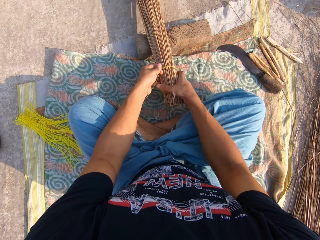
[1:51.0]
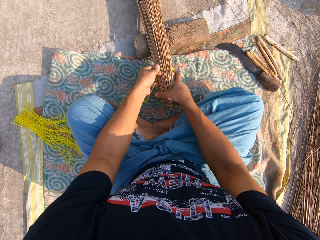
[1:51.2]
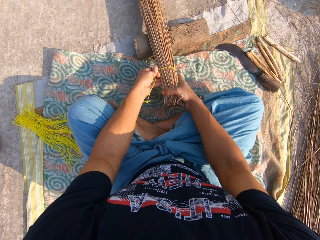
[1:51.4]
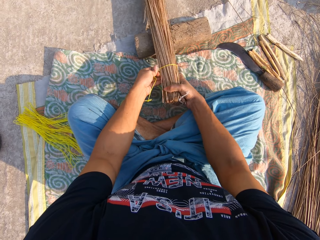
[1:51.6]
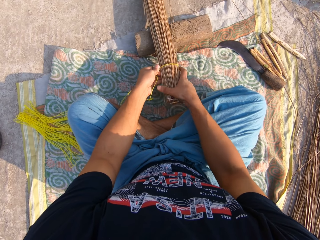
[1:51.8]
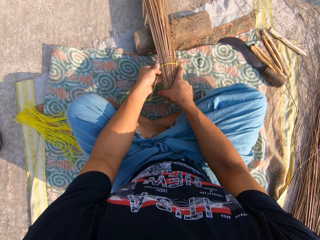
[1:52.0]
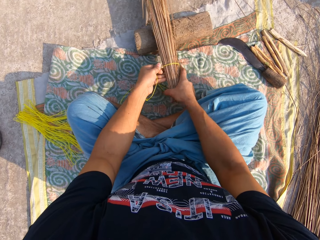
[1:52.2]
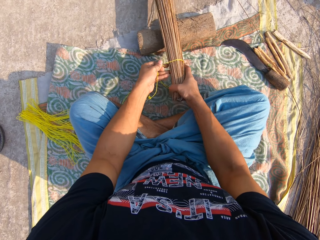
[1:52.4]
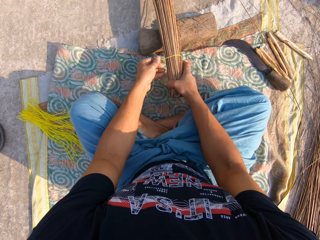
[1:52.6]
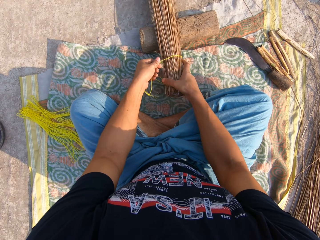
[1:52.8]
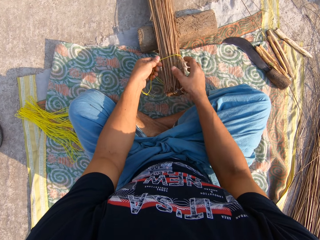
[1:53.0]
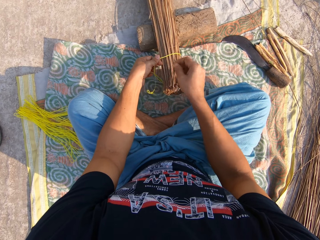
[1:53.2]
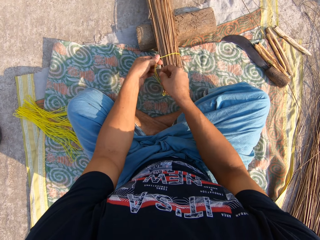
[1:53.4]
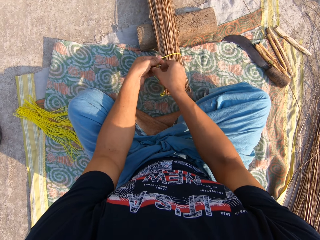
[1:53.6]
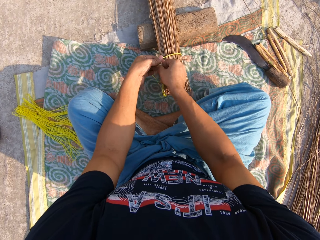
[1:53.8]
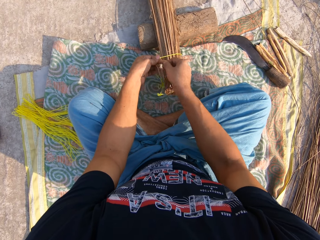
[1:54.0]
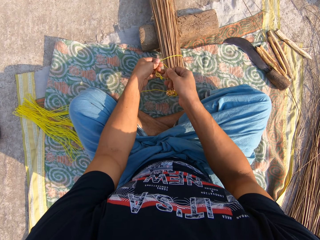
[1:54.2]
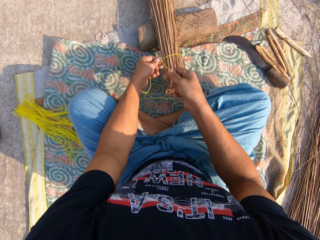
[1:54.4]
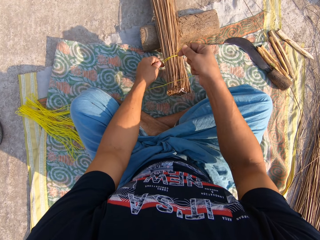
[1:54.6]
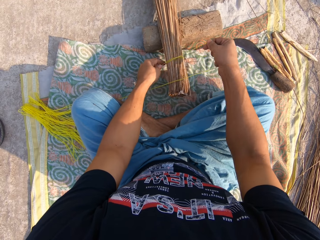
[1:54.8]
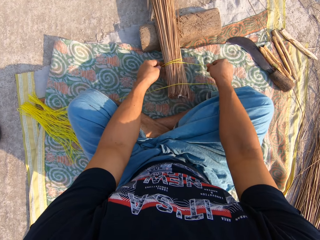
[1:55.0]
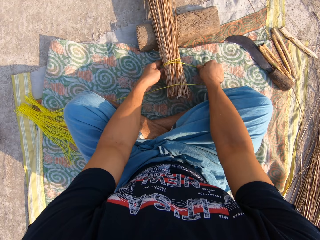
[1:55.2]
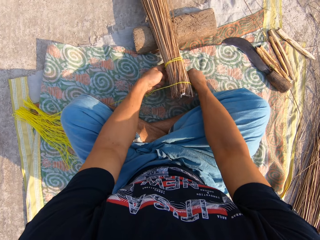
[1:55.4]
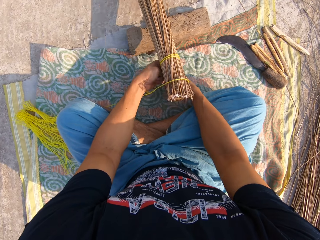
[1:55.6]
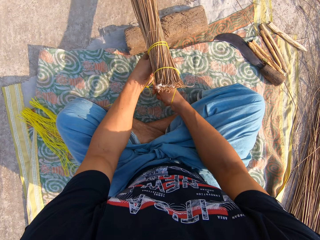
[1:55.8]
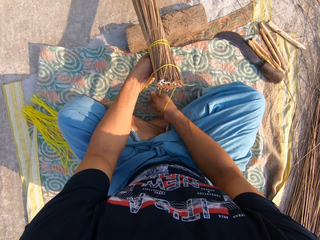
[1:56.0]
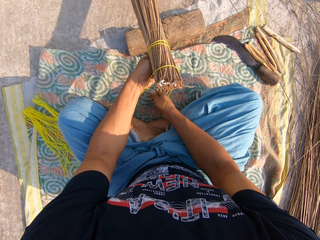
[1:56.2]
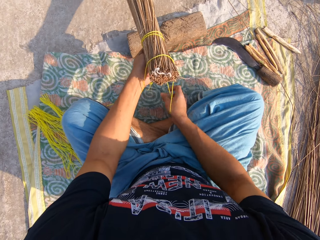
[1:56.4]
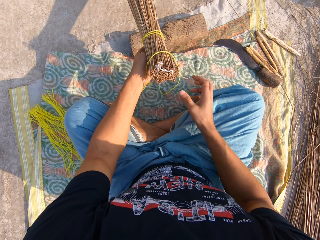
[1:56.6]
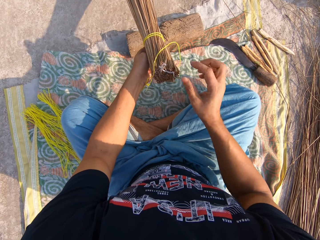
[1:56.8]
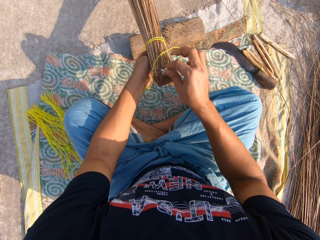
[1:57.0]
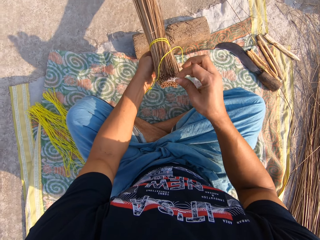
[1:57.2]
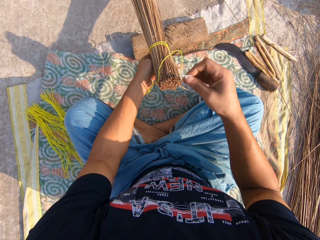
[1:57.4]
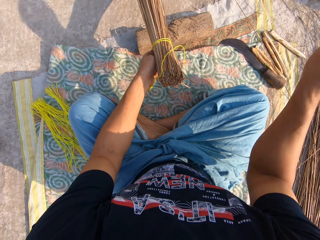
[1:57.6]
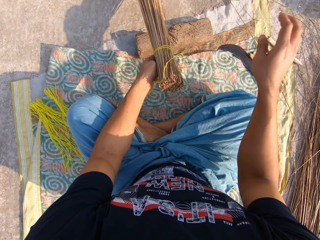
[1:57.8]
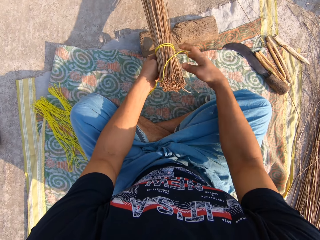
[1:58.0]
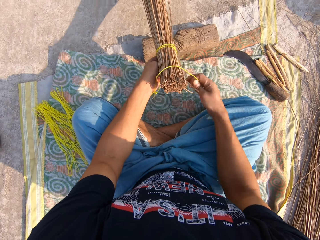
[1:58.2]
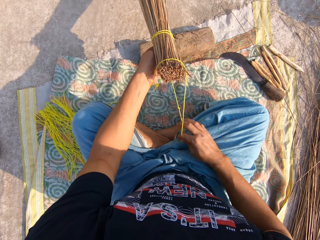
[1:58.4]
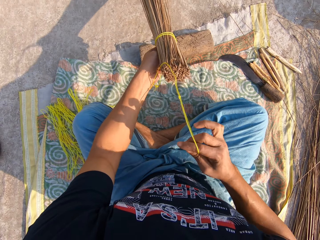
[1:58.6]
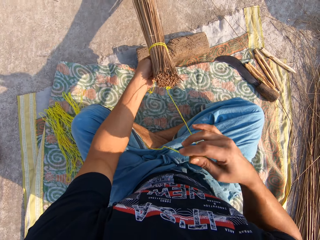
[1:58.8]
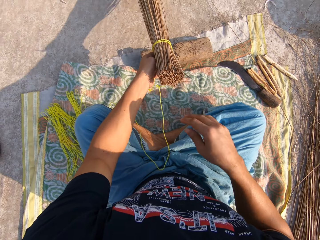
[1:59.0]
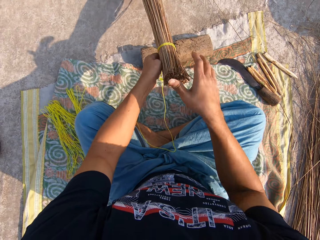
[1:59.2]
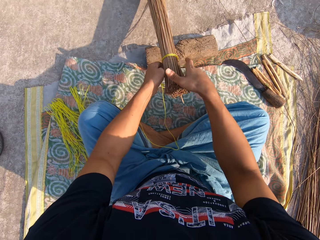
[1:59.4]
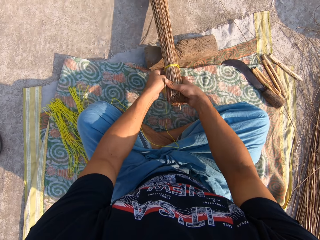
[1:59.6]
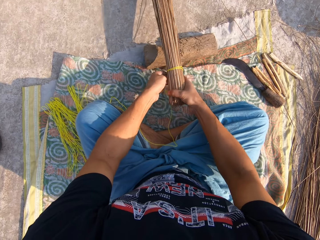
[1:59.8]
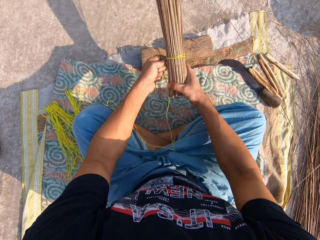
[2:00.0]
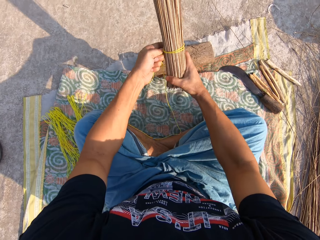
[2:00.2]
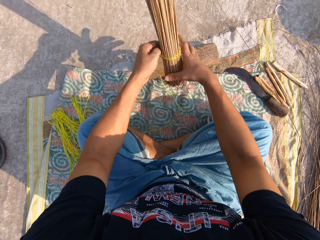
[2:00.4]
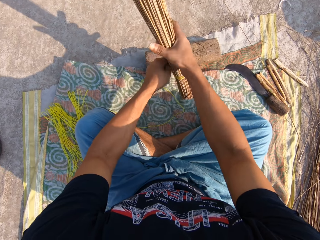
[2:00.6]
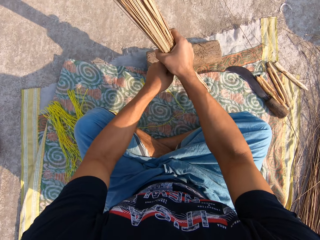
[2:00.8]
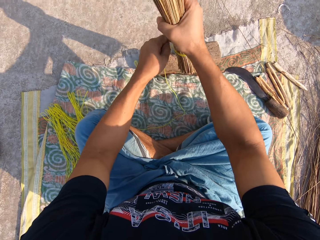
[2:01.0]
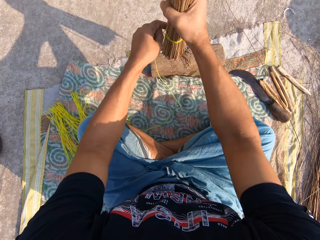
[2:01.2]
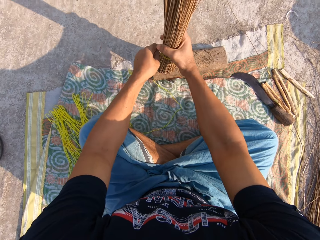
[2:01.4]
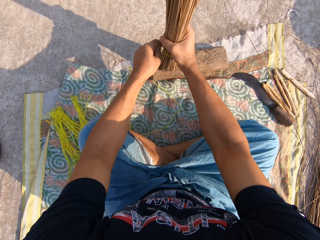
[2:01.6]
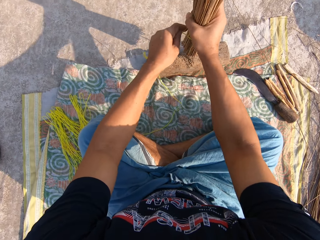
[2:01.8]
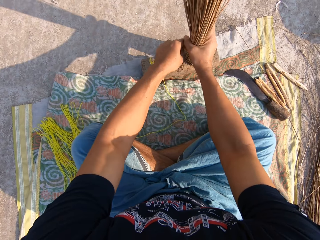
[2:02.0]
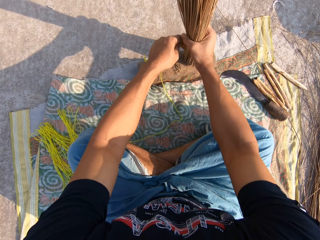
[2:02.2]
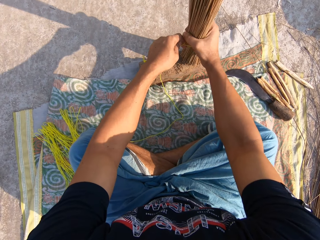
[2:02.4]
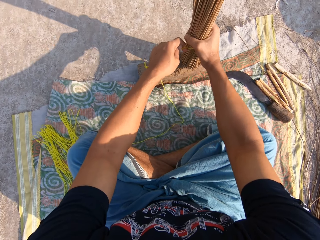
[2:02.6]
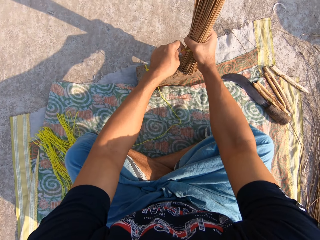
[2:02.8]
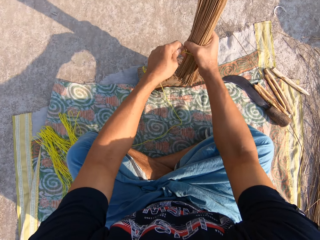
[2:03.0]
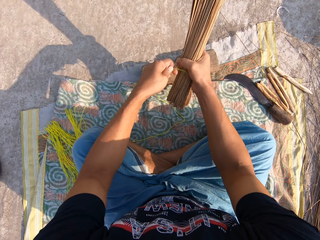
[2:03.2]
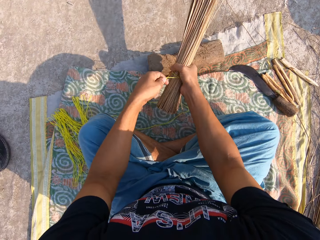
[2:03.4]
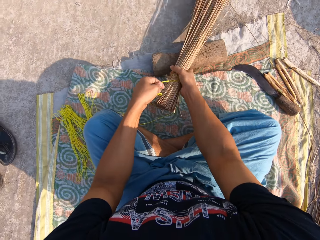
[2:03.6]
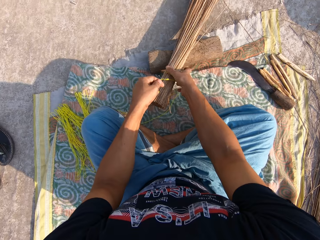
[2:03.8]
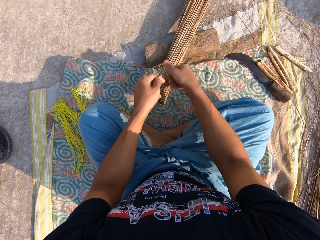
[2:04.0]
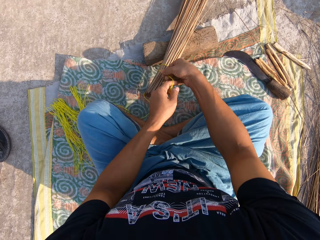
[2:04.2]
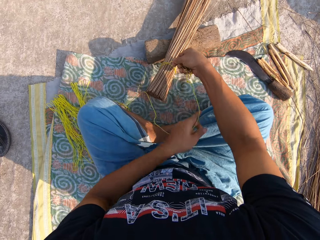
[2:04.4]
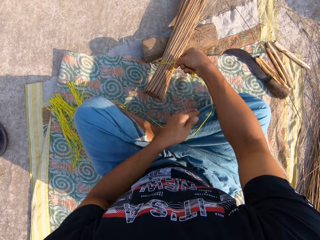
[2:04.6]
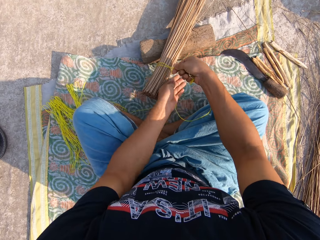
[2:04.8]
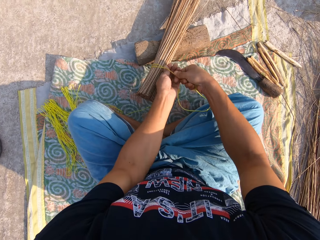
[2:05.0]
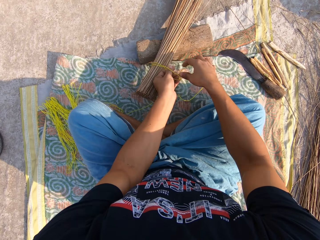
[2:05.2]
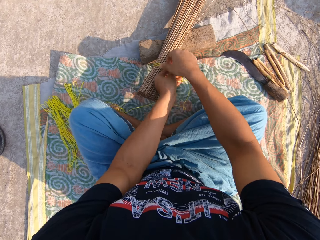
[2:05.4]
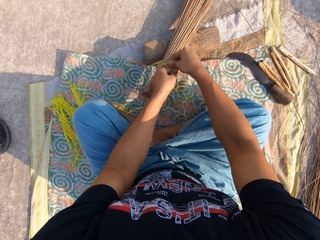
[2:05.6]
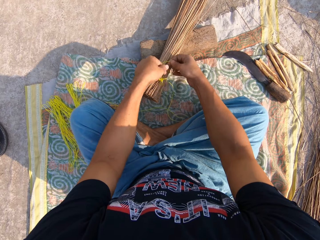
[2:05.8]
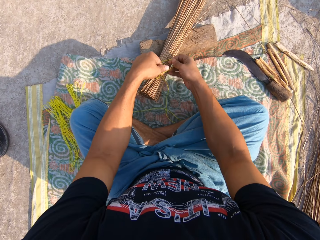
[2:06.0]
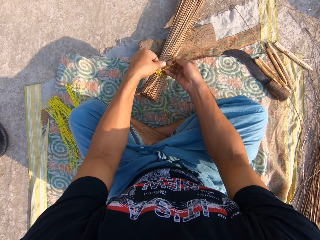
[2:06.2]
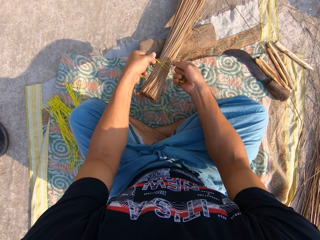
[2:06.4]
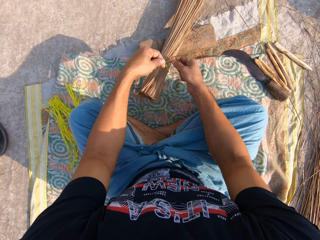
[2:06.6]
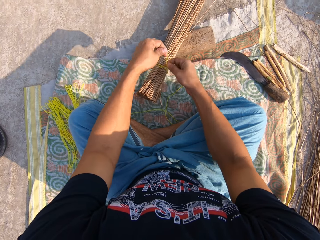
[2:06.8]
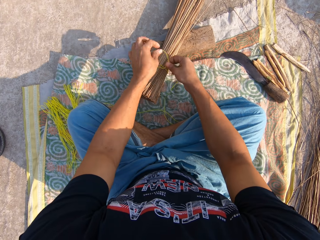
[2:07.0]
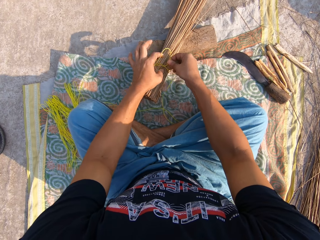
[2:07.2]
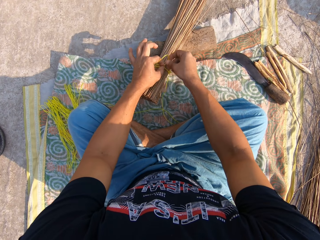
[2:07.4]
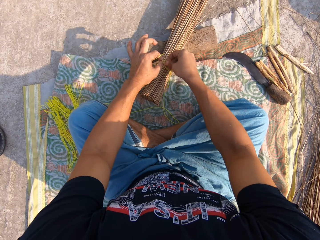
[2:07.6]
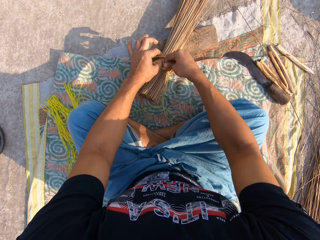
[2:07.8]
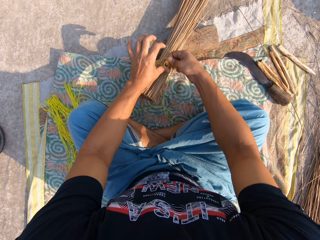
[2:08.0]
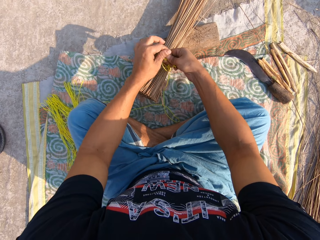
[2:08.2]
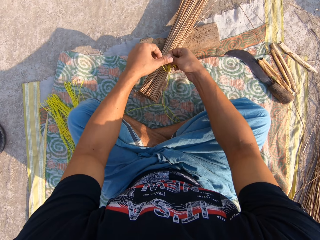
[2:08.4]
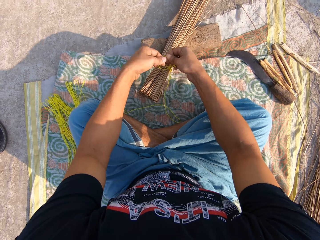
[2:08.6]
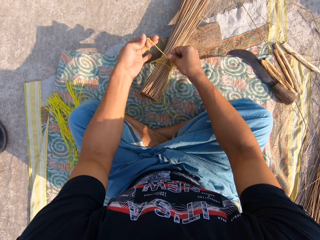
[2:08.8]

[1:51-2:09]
The camera wearer adjusts the broomsticks with both hands. They tie the rope around the broom with both hands.

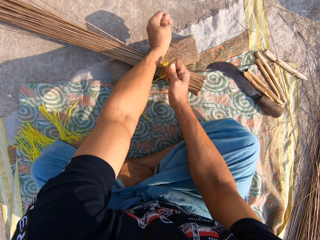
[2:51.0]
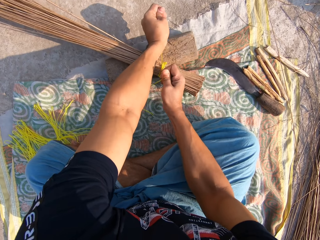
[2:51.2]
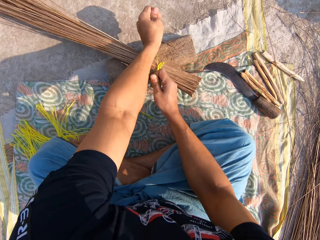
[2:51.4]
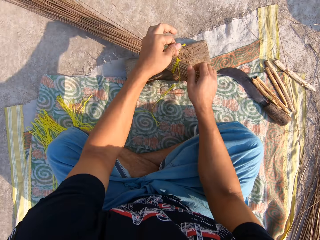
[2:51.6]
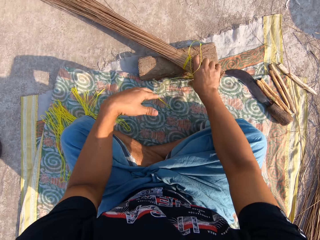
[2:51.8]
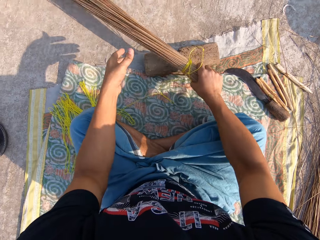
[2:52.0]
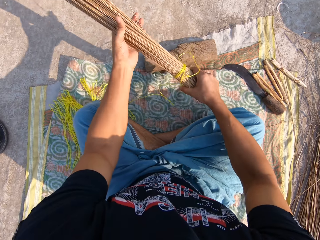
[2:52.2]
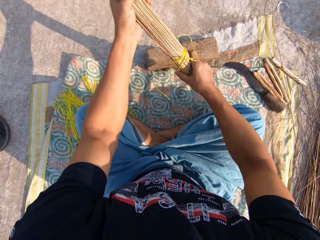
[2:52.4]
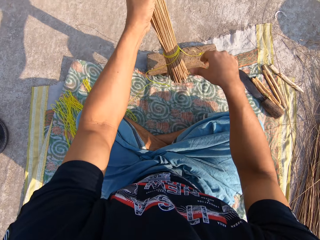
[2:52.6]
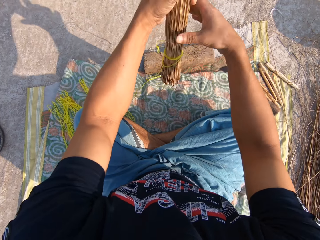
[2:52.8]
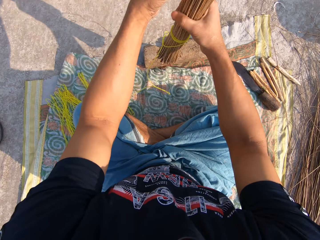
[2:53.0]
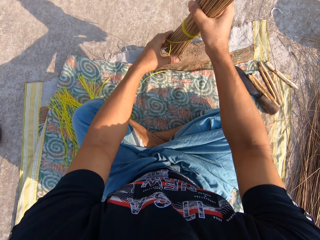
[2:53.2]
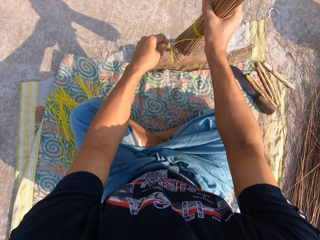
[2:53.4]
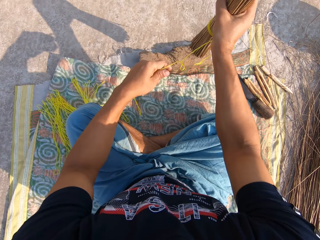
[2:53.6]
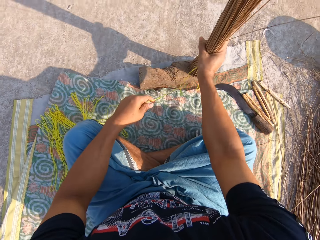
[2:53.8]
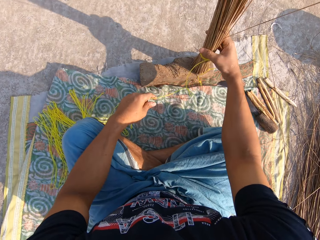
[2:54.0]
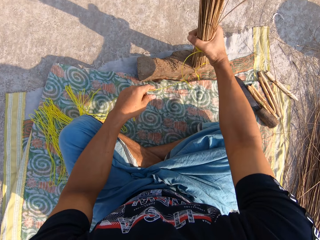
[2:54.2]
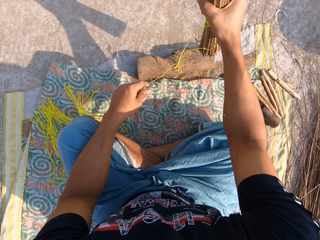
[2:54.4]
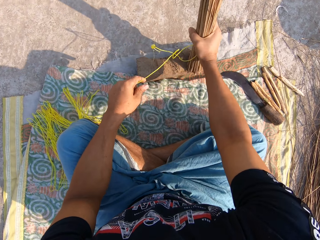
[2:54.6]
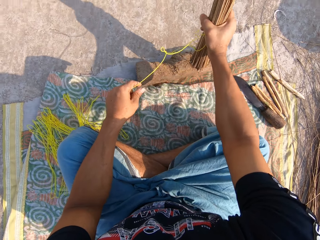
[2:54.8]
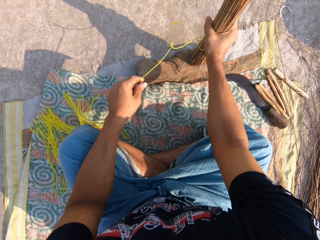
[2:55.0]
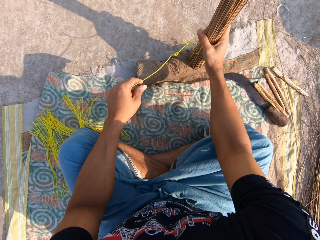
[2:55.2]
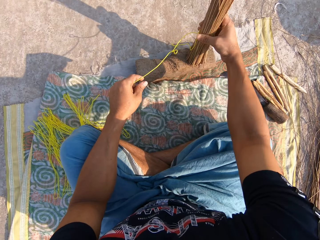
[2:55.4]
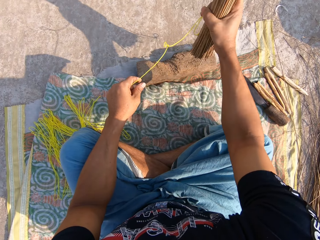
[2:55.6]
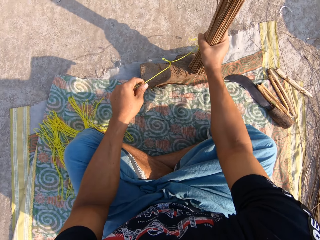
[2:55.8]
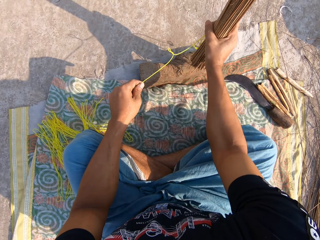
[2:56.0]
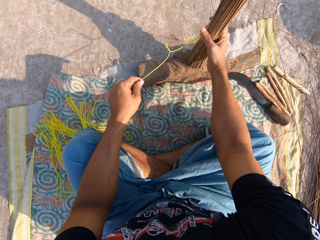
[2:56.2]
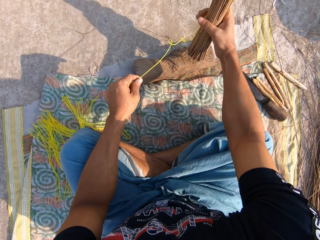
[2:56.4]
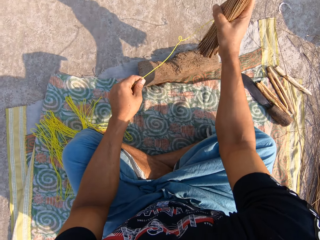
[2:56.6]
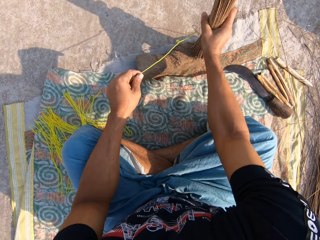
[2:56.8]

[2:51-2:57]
The camera wearer adjusts the broomsticks with both hands. He hits the broomsticks on the floor with his right hand.
